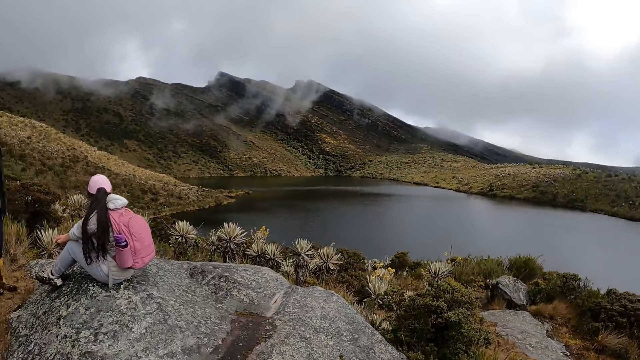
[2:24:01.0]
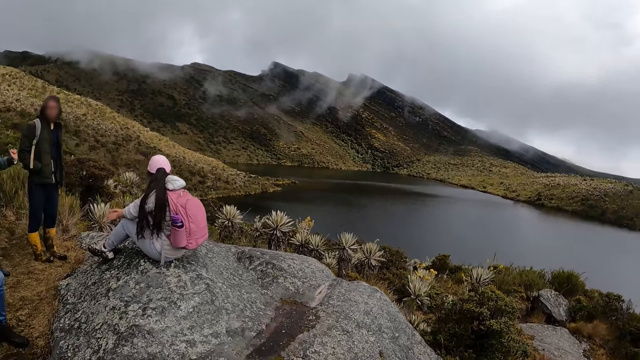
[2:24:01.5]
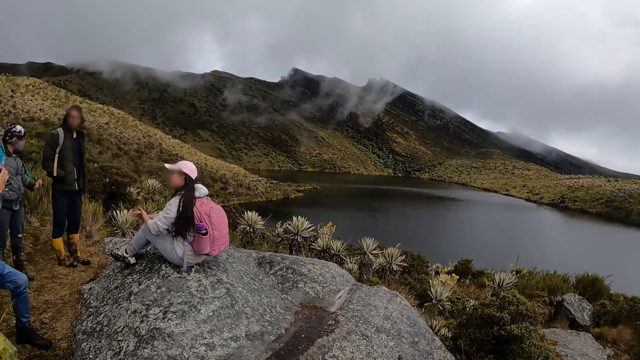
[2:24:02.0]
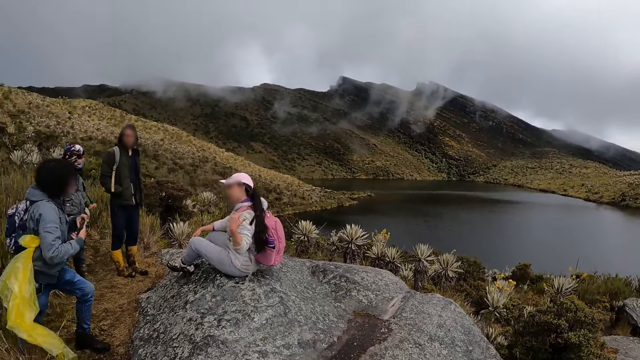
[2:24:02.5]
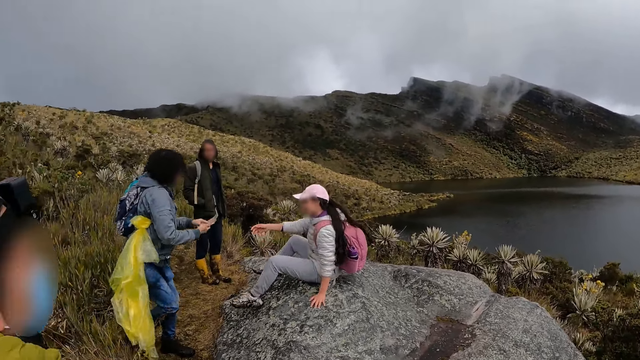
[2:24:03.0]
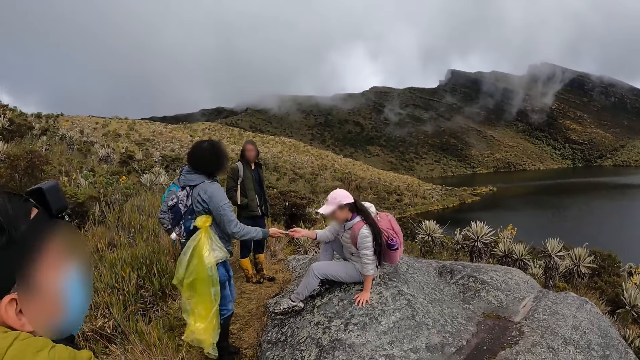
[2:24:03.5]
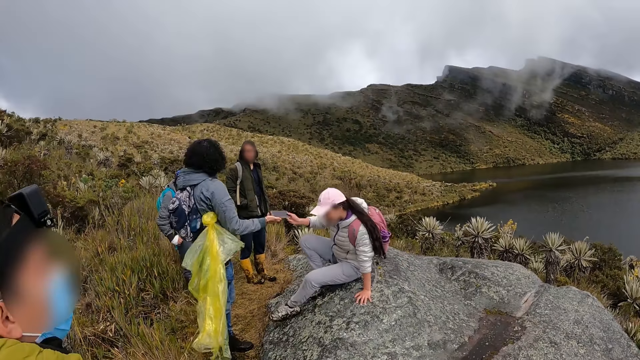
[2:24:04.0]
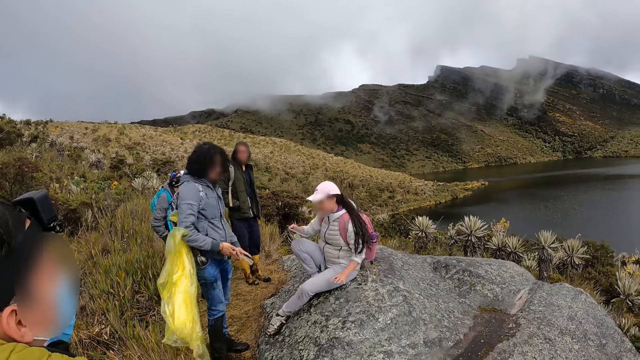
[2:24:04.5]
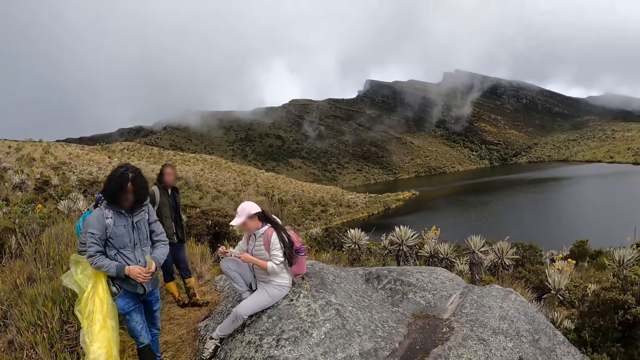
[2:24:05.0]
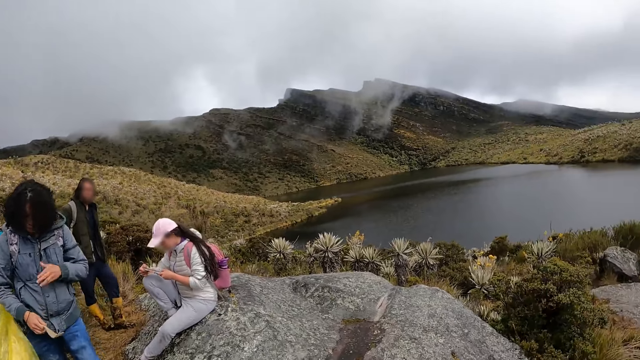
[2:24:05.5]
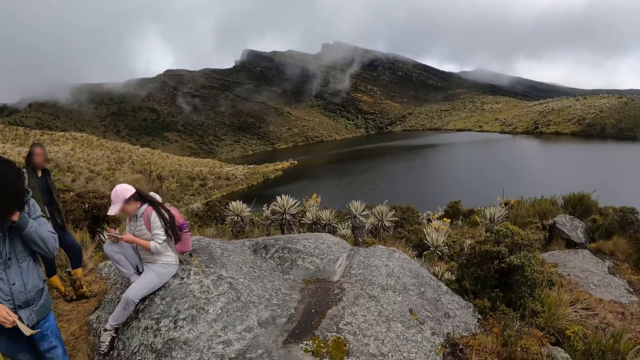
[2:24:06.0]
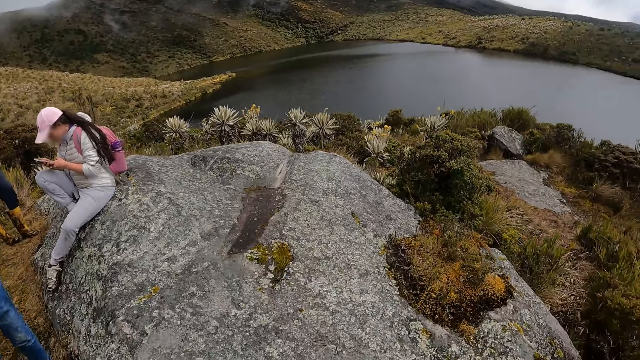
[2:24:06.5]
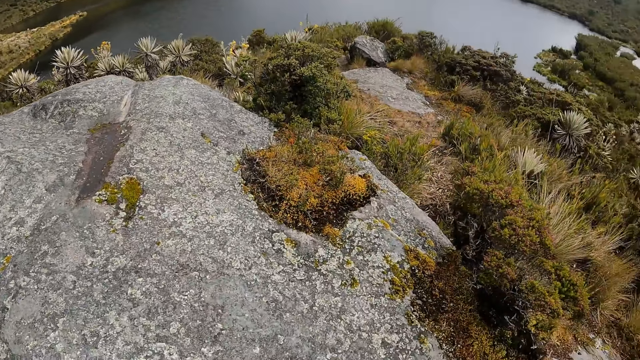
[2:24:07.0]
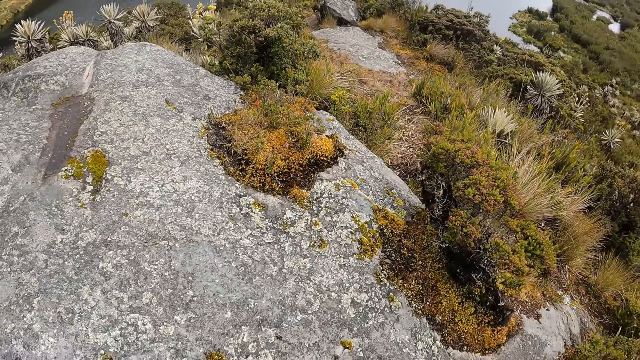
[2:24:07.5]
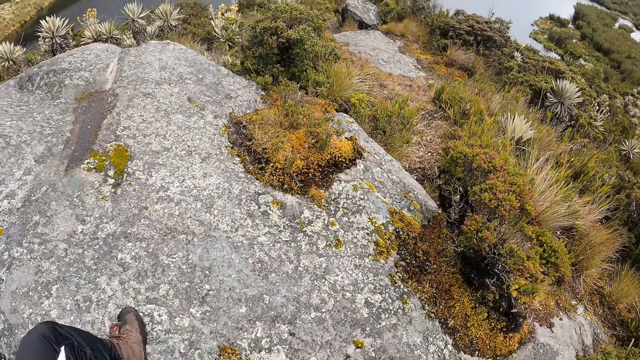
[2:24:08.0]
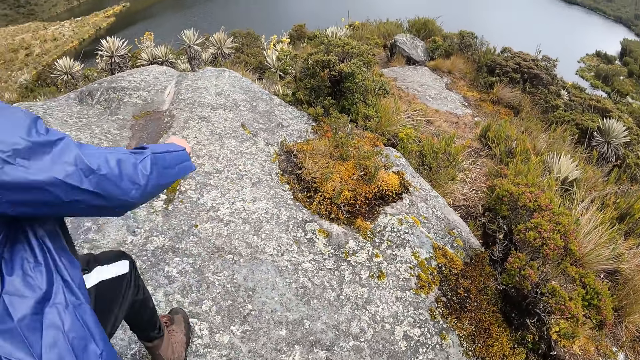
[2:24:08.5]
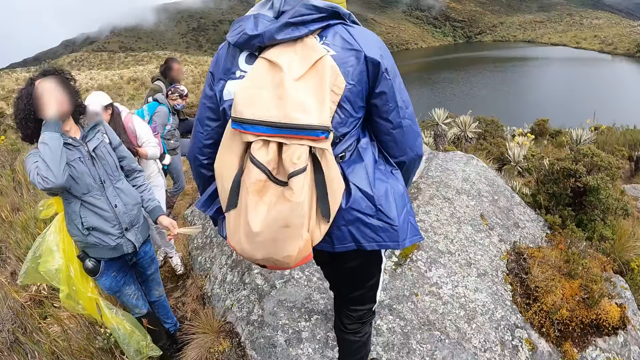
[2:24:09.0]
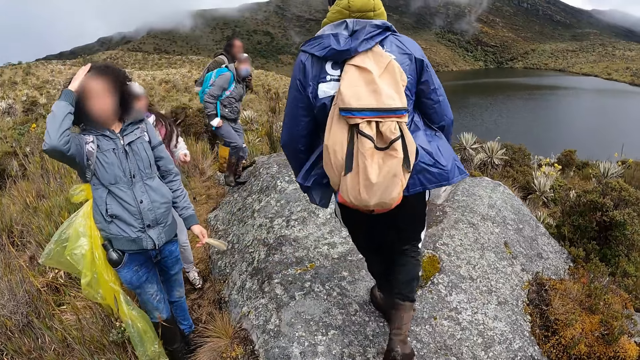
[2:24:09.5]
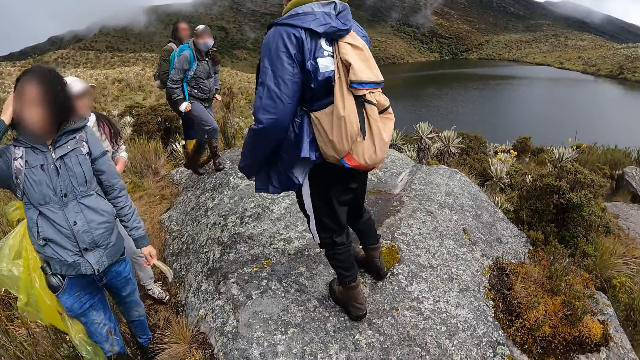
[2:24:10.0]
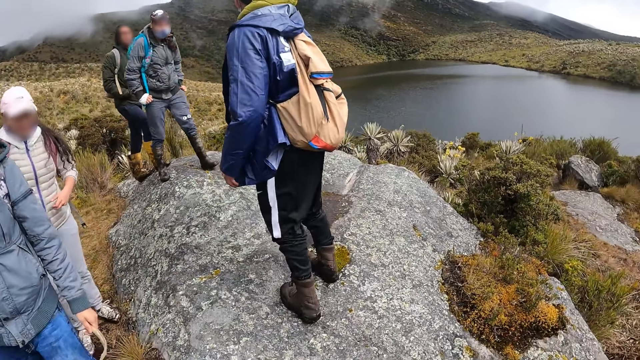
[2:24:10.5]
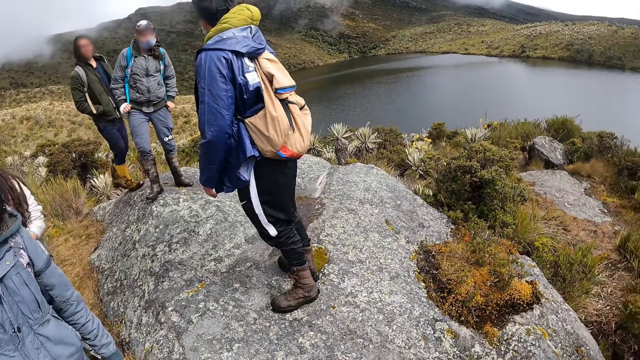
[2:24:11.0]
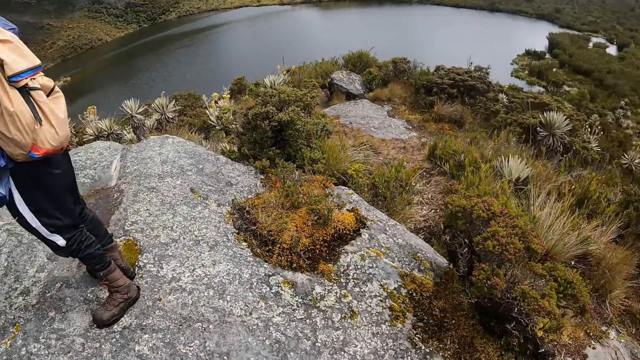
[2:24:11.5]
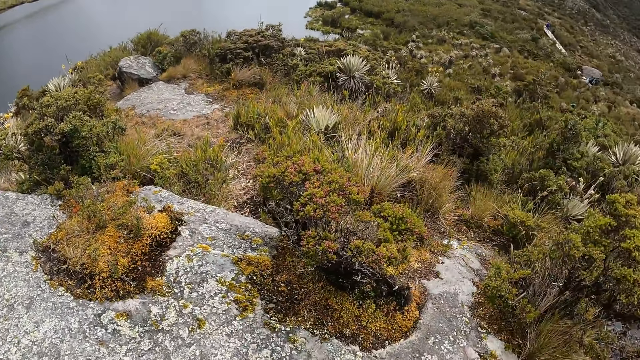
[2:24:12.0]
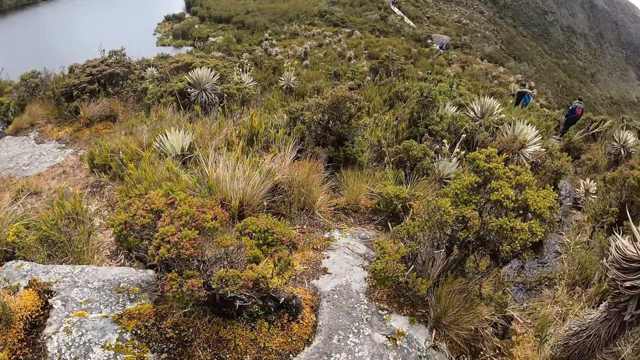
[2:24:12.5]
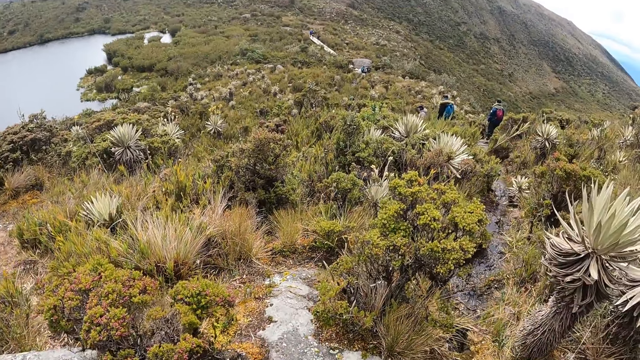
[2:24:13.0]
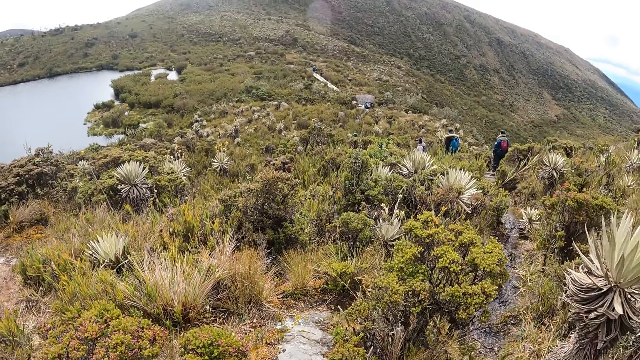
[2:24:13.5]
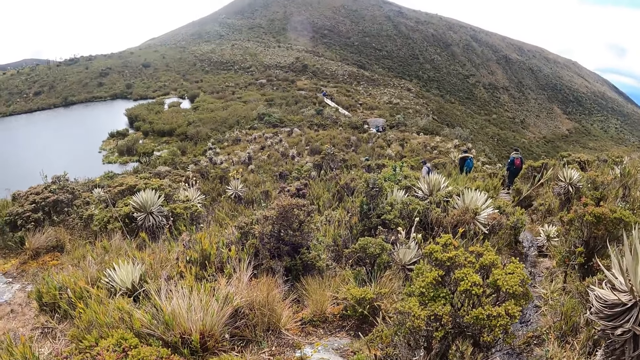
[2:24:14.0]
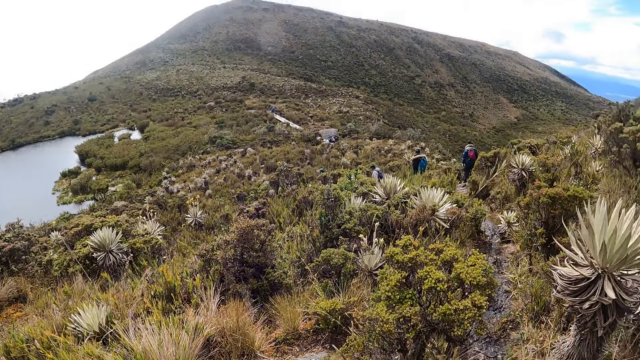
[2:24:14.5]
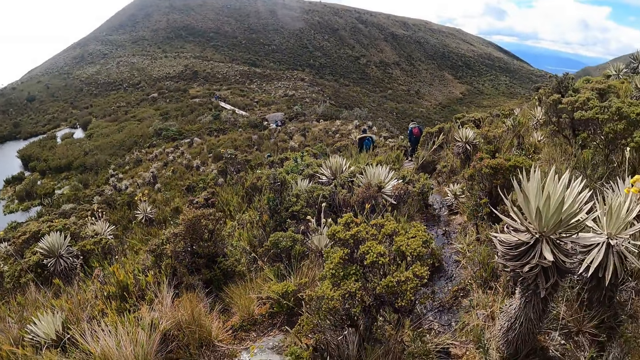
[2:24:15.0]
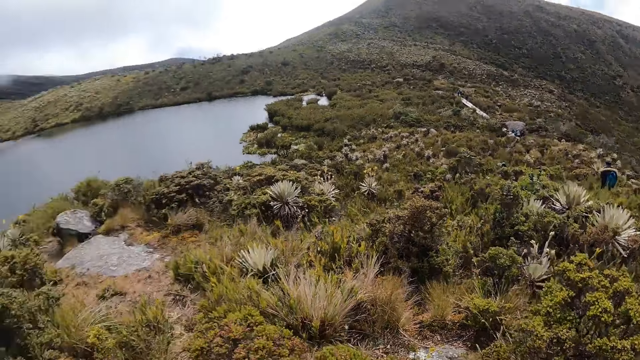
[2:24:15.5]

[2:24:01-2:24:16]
The camera wearer looks around. Another person gives a third person a phone. The camera wearer looks around. The first person walks on a mountain and moves around. The camera wearer turns around and looks around.

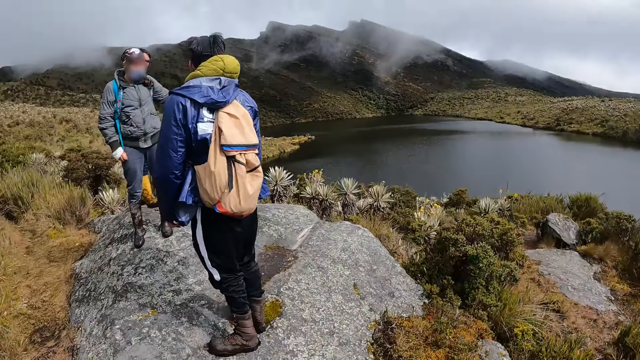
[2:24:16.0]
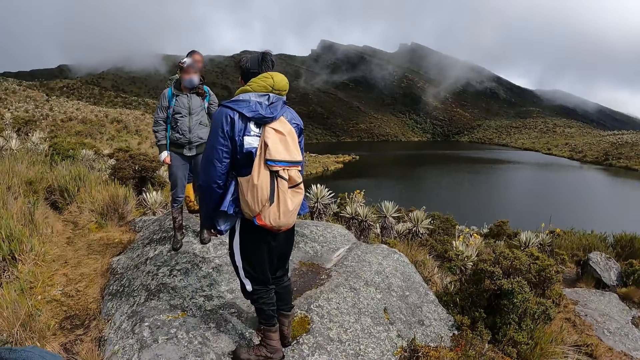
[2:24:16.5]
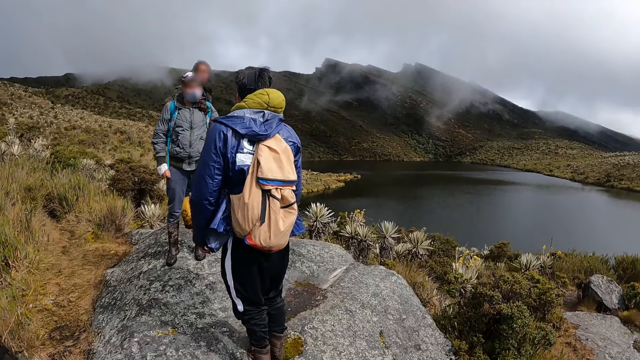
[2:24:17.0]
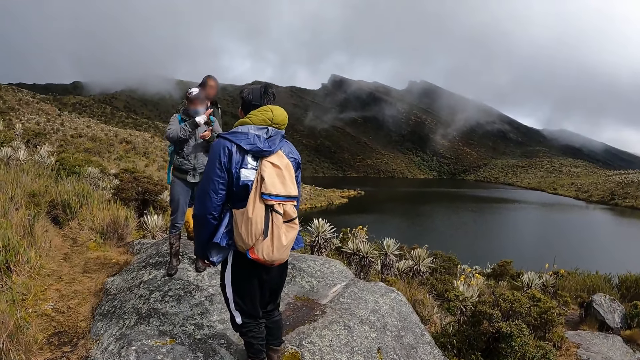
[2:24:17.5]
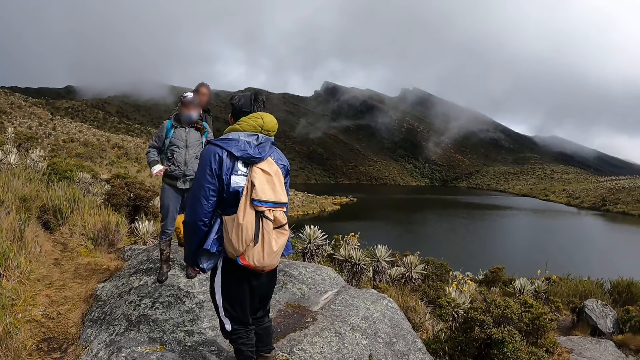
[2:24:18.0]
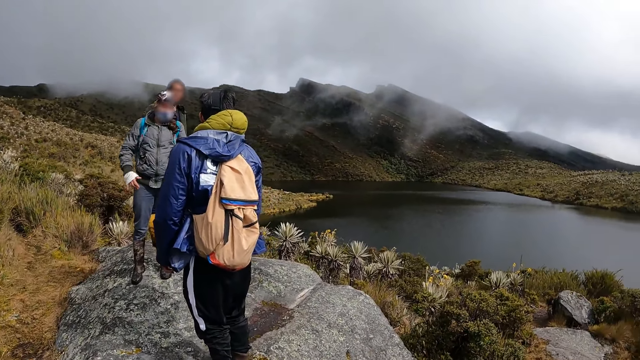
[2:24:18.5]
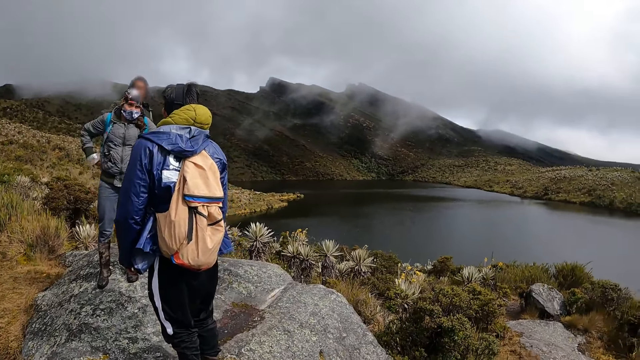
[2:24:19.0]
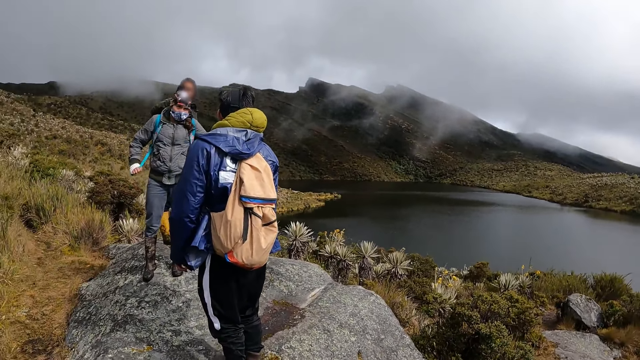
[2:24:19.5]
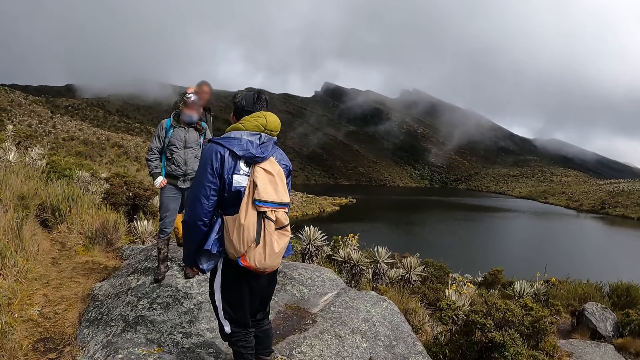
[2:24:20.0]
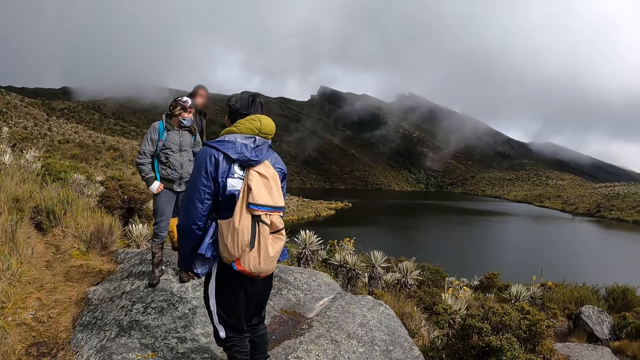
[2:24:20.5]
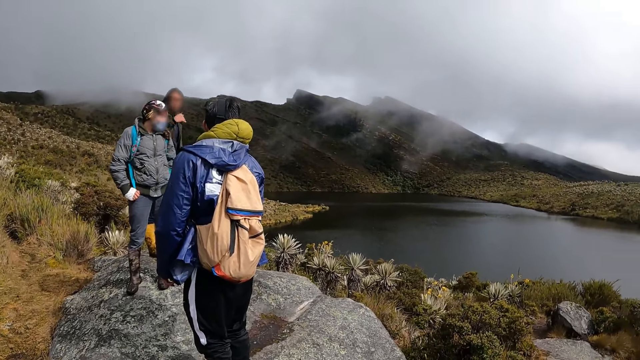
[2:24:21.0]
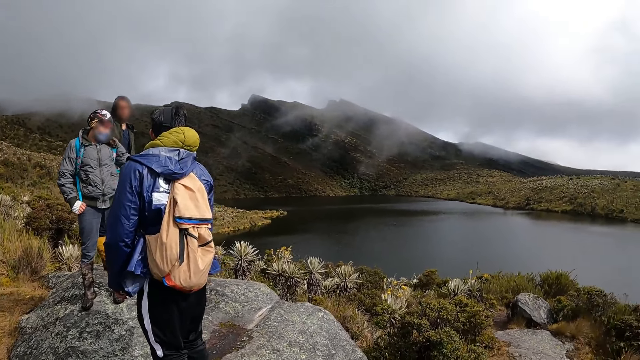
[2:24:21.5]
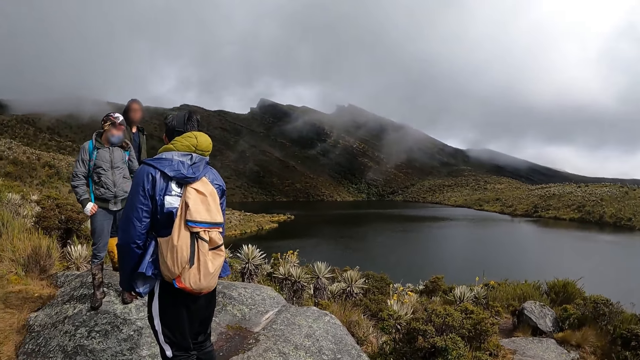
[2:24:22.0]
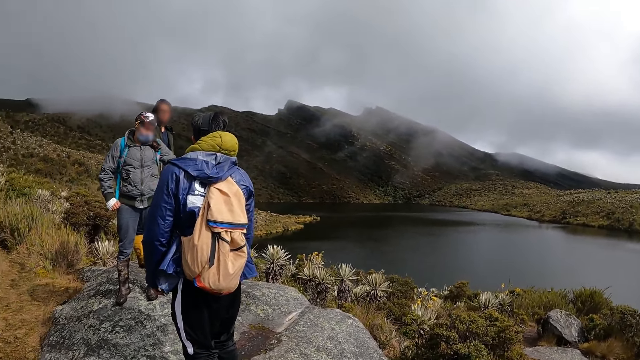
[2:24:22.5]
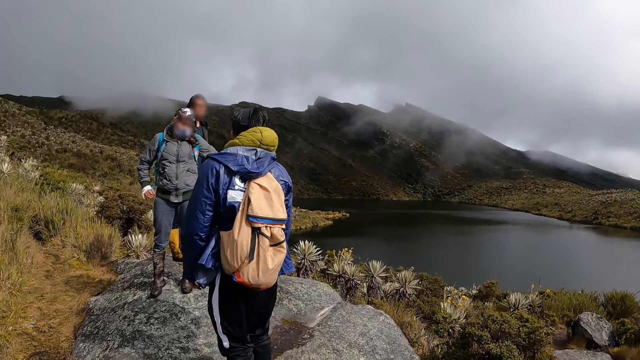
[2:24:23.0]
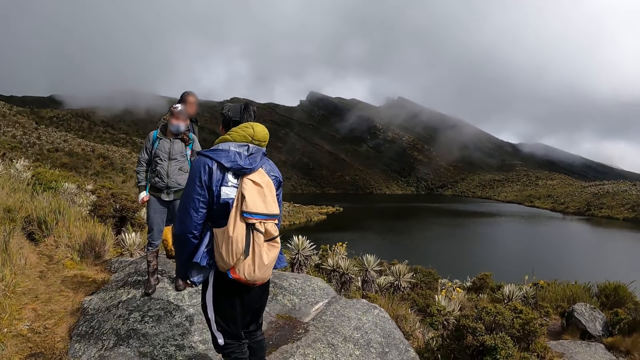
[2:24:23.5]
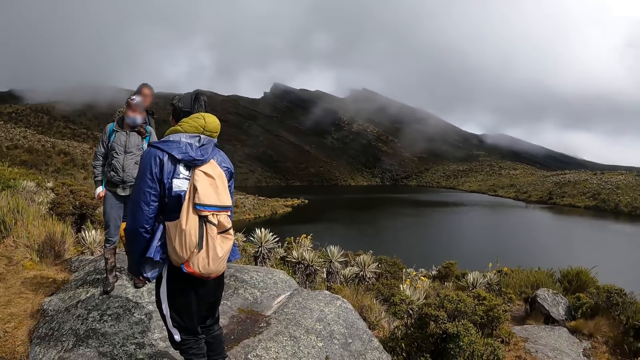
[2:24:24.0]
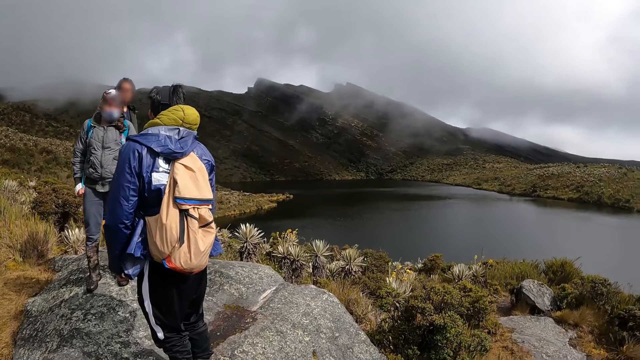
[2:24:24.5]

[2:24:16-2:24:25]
Other persons talk to the person.
